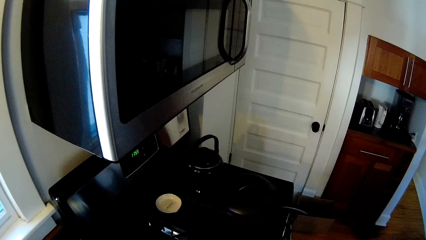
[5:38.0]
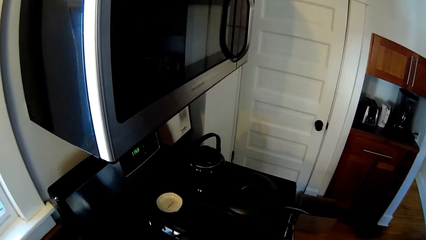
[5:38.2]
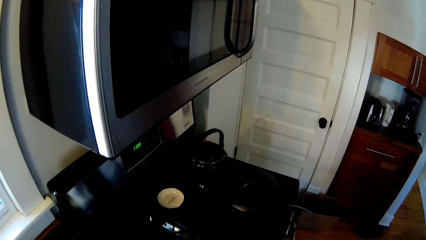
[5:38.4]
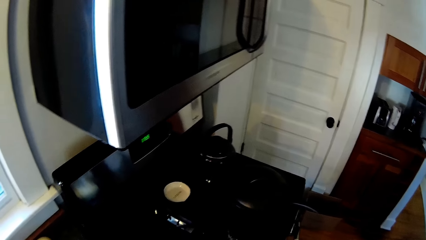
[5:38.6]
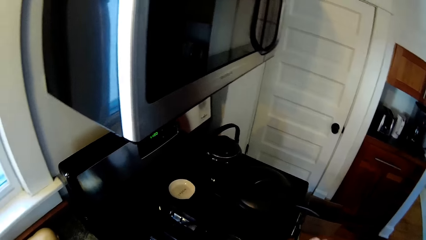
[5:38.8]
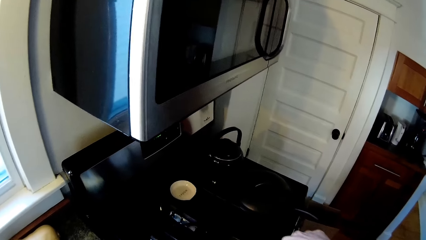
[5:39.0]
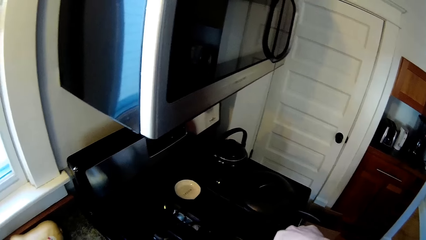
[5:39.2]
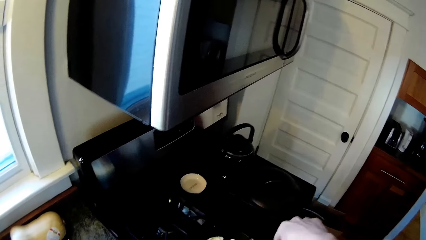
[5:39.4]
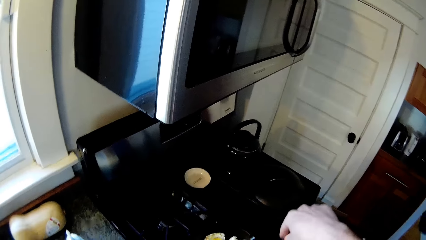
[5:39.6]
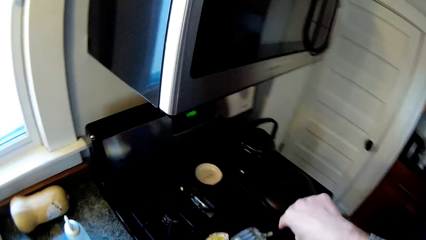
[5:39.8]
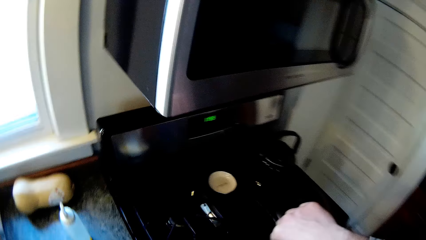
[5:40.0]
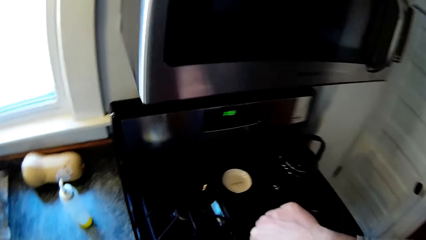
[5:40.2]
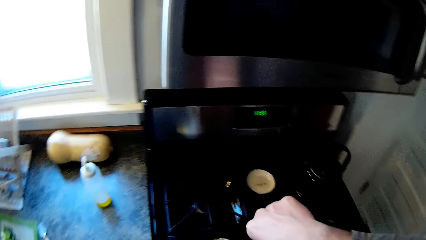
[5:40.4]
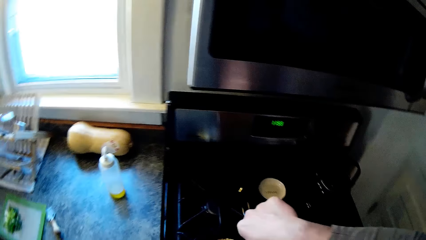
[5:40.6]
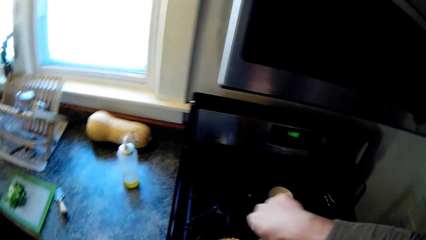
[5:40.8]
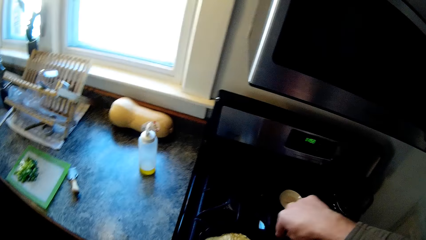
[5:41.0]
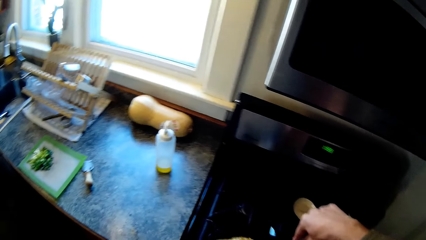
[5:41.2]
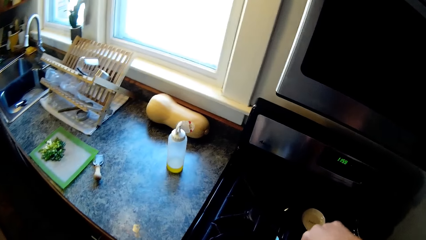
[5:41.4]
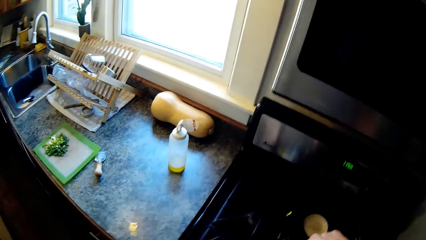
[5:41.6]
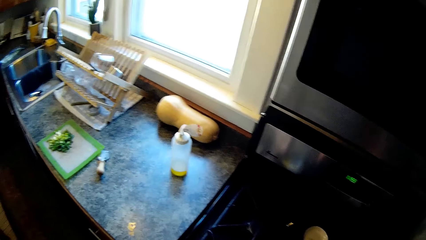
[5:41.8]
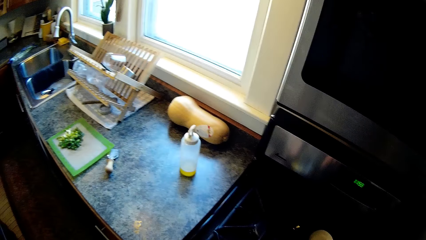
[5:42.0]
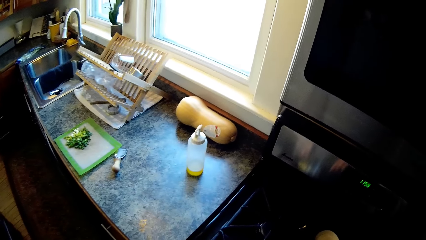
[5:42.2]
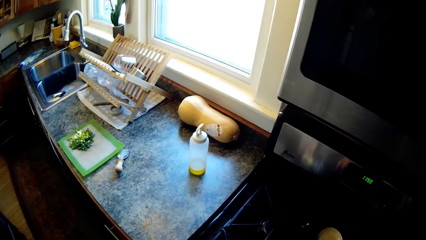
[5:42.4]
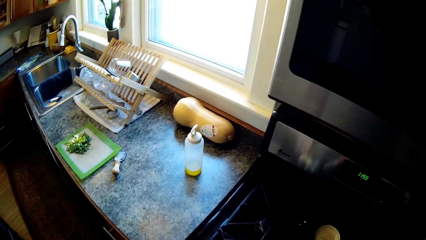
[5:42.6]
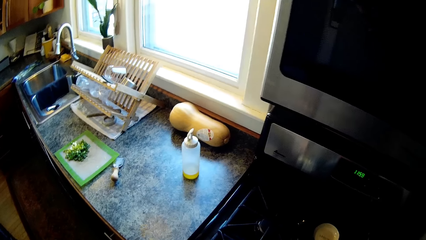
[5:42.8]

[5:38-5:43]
The camera wearer looks around. He raises his right hand.

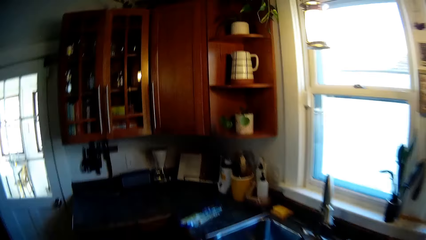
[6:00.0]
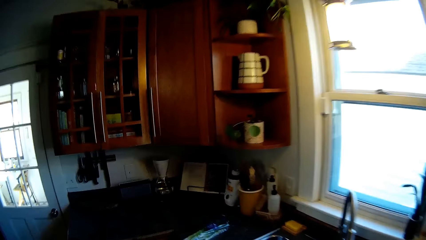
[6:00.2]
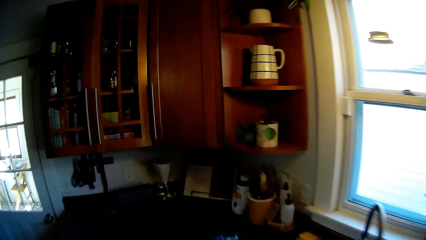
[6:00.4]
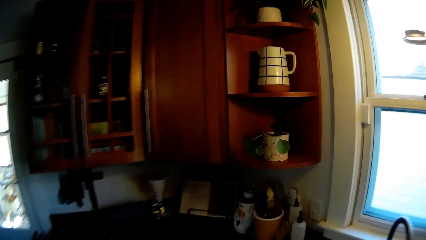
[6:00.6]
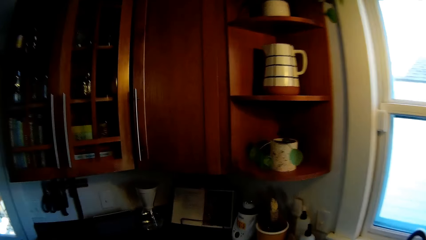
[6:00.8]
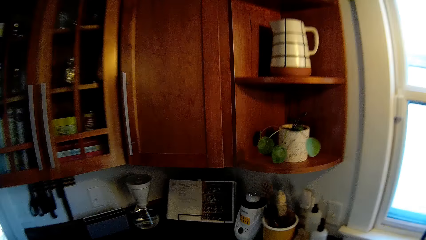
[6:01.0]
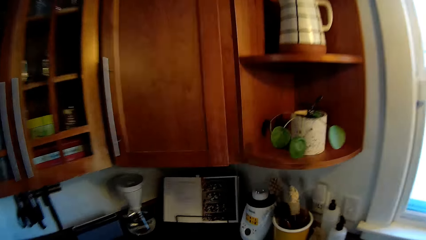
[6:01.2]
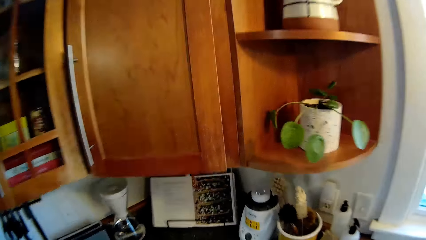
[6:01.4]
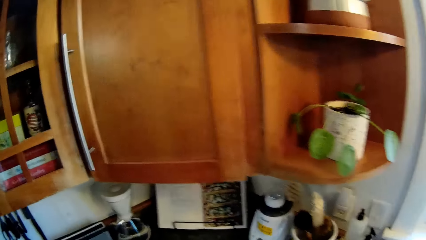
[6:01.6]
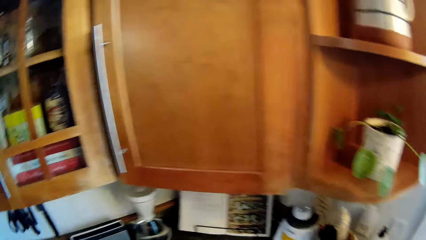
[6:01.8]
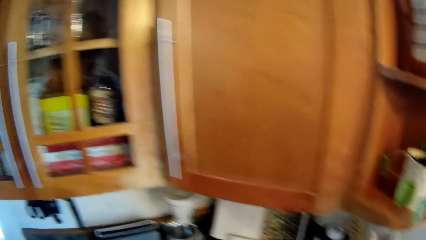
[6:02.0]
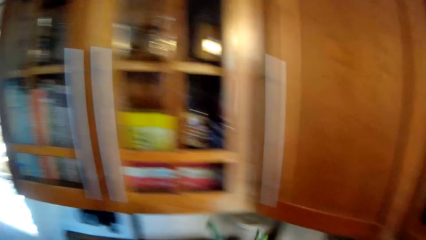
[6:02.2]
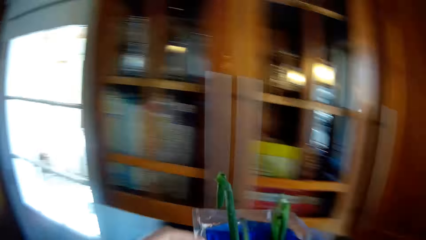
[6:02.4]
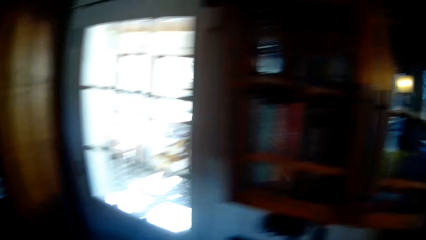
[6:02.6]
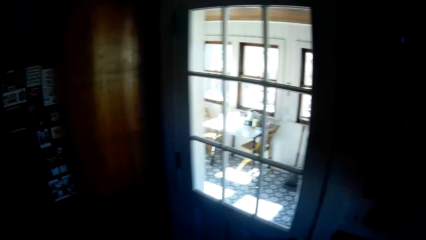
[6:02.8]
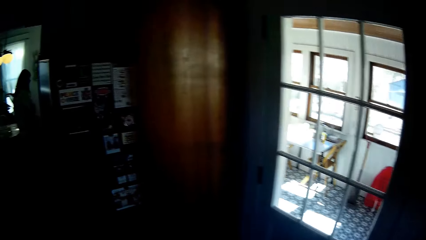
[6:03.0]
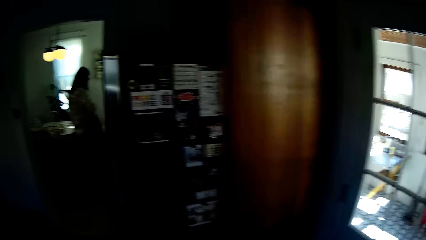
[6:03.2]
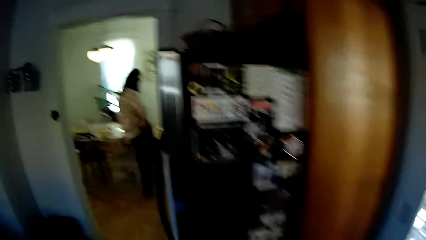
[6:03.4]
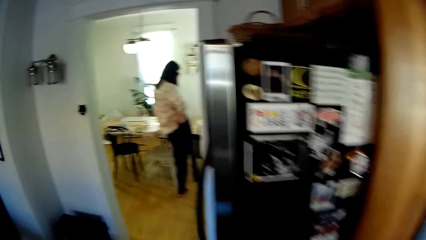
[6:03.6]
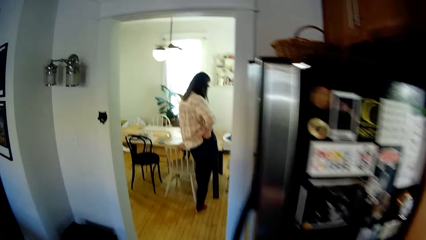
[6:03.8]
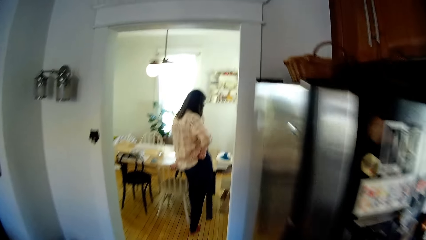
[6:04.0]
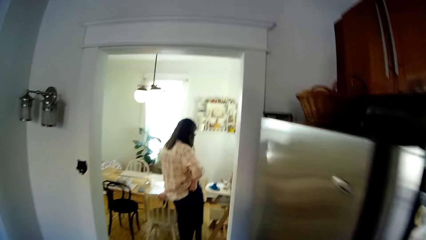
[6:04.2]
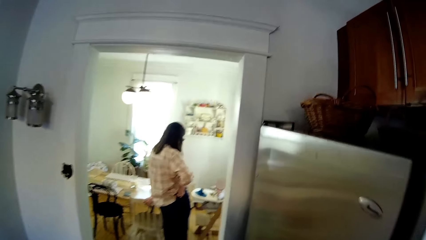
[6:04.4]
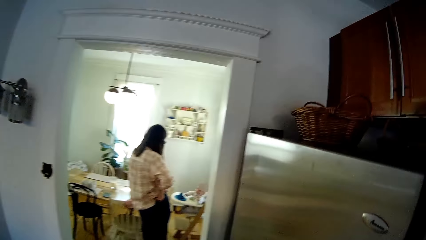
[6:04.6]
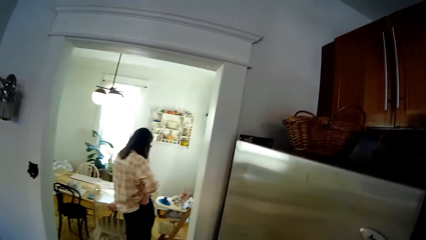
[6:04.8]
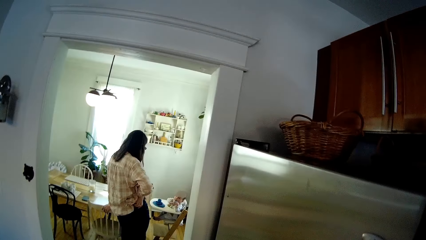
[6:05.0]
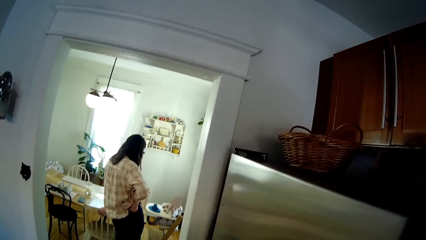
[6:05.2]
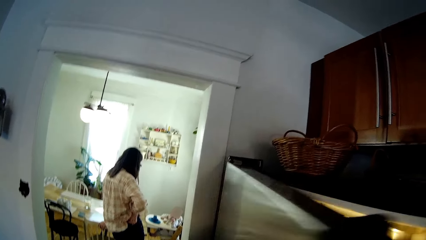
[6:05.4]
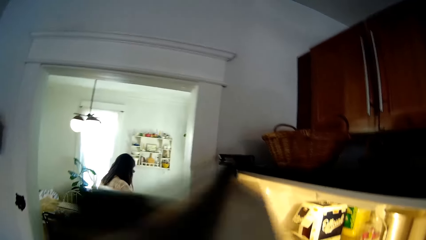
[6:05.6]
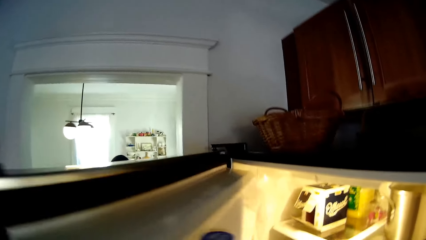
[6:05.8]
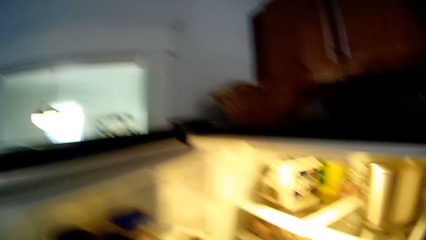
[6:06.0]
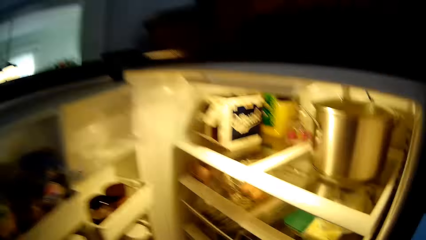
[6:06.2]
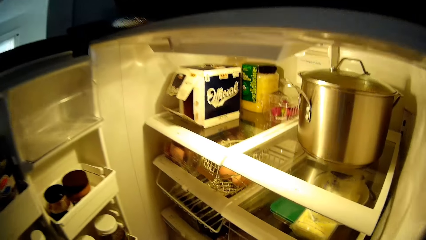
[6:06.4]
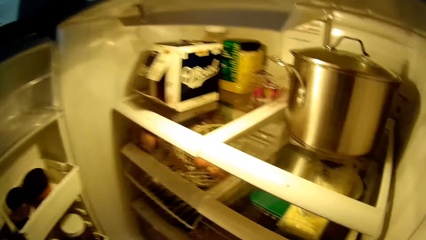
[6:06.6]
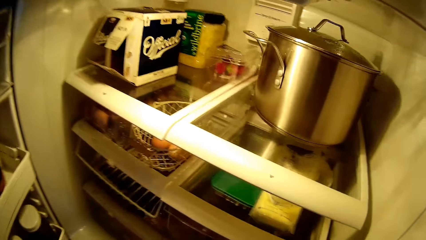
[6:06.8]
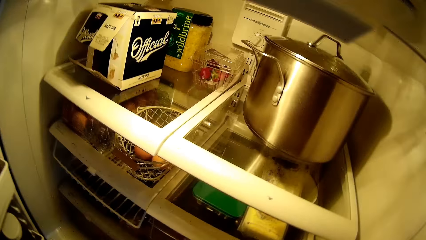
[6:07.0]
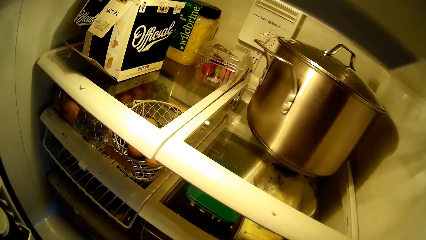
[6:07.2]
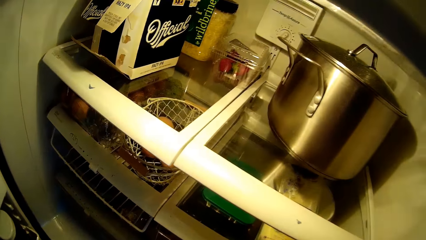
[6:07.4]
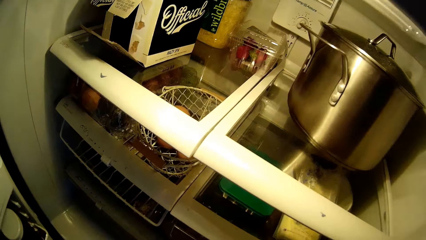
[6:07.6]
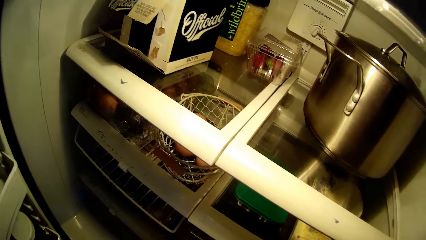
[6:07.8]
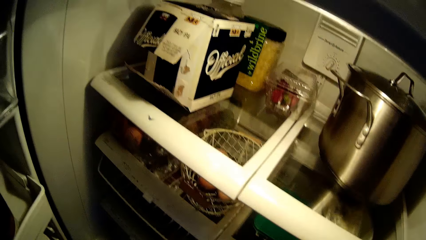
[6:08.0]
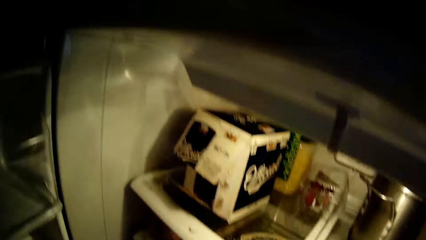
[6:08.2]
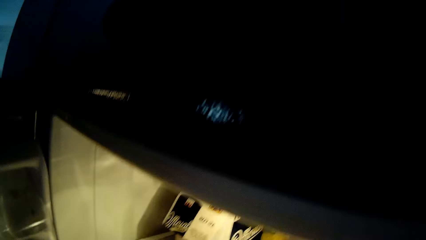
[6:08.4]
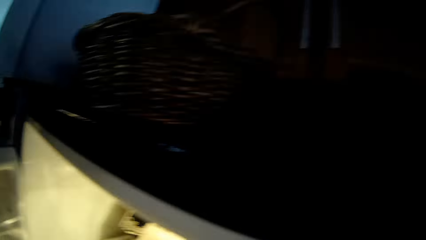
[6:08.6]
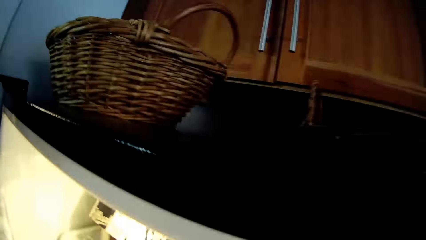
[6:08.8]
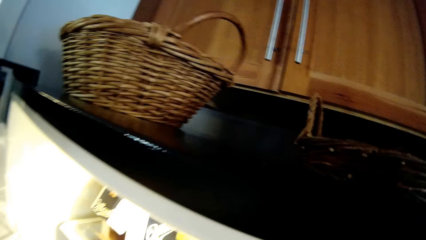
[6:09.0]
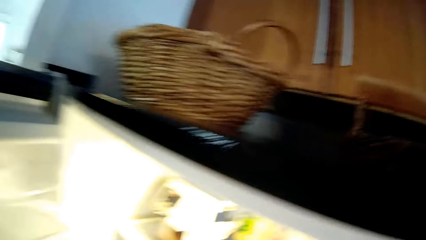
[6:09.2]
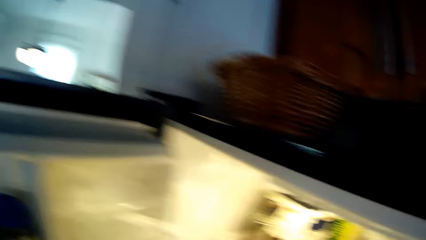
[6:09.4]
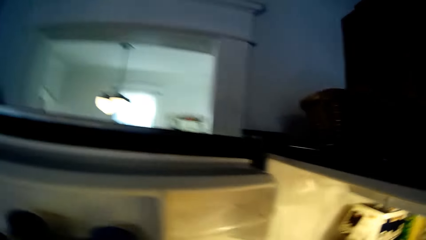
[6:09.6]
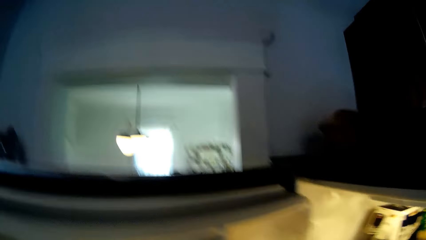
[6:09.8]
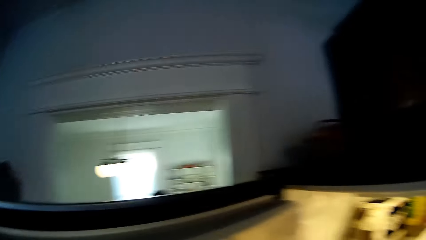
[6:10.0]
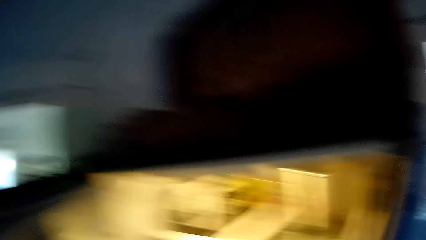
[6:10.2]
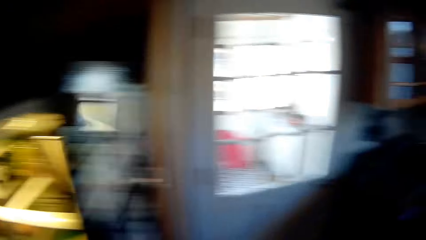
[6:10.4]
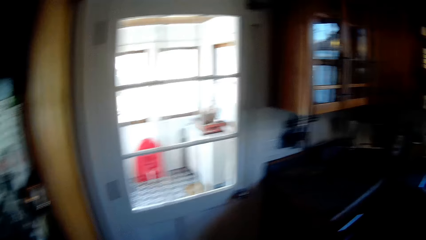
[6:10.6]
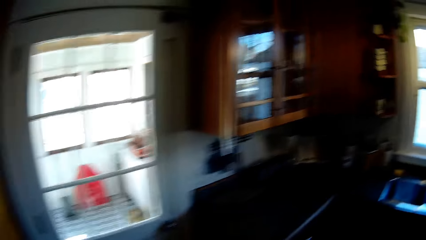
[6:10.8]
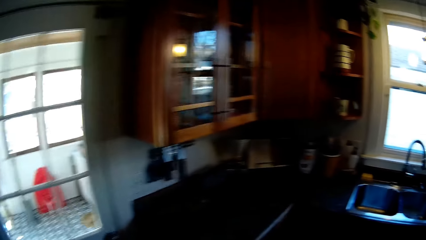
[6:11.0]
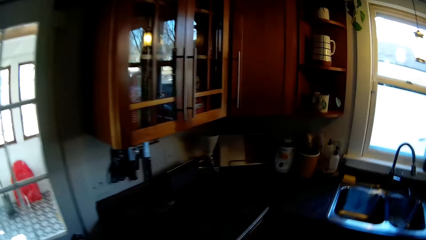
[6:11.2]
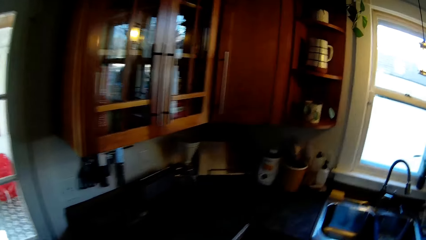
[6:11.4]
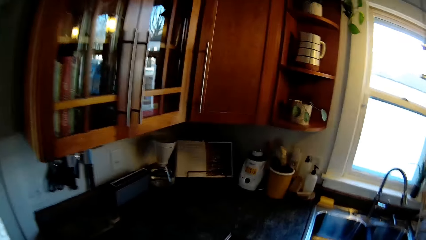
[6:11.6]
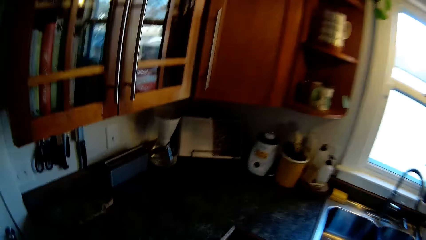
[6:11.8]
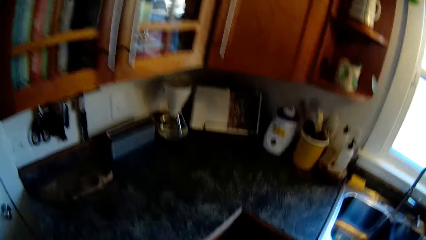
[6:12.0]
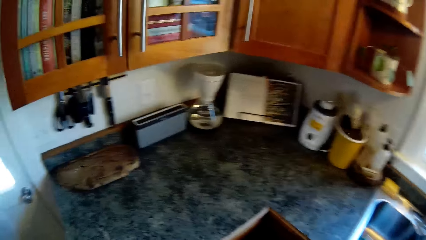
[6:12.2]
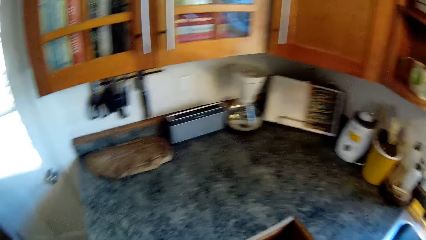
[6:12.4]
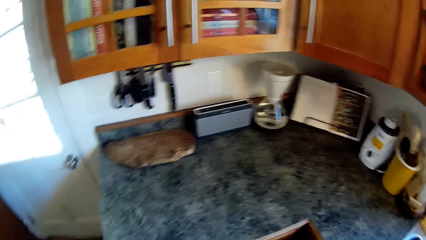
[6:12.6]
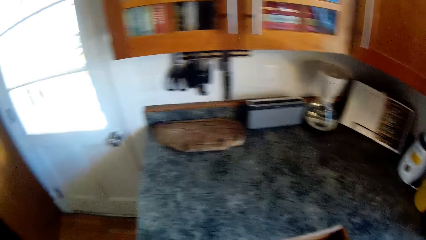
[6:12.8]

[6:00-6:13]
The camera wearer looks around. He moves. He picks up a bag of vegetables on the countertop with his left hand. He opens a fridge with his left hand. He moves.
